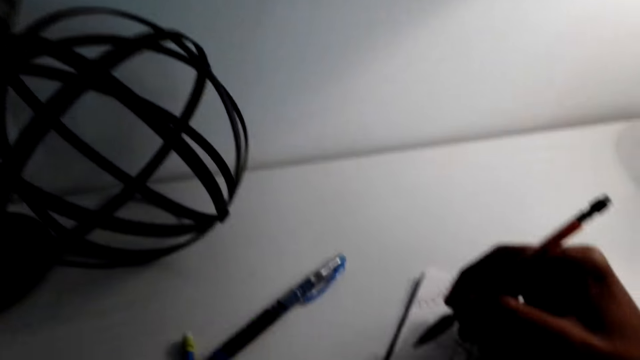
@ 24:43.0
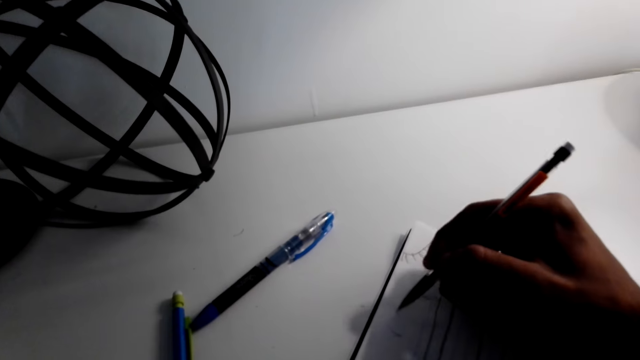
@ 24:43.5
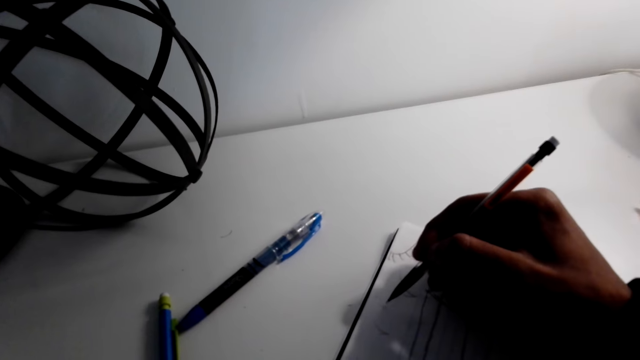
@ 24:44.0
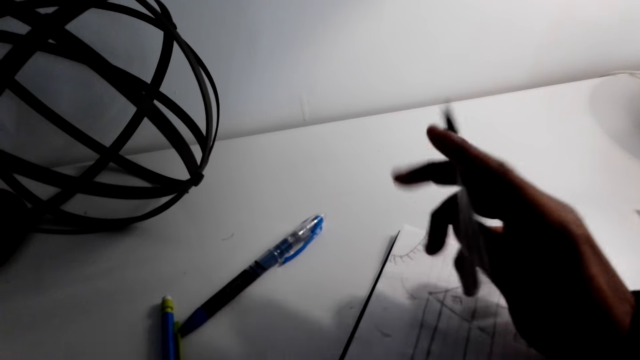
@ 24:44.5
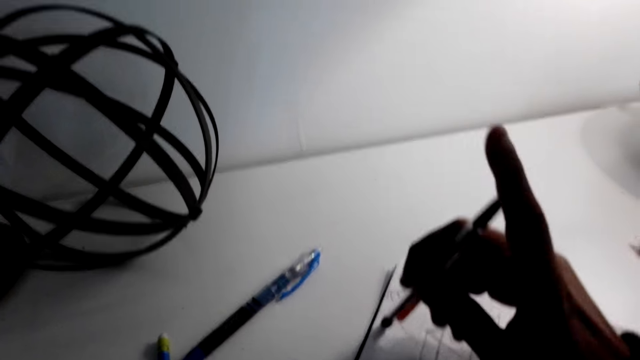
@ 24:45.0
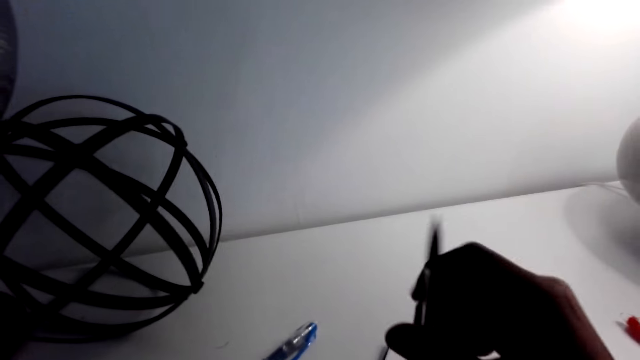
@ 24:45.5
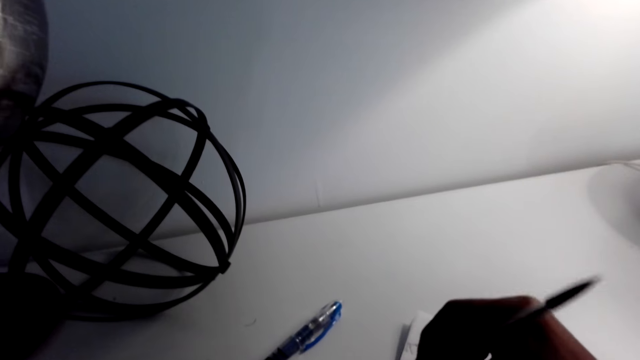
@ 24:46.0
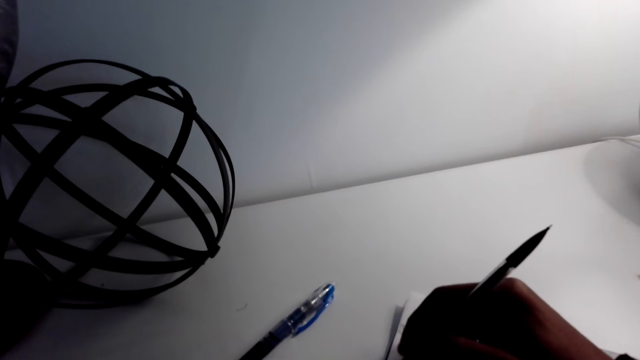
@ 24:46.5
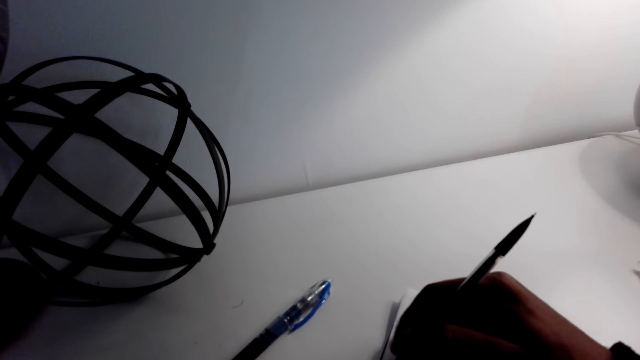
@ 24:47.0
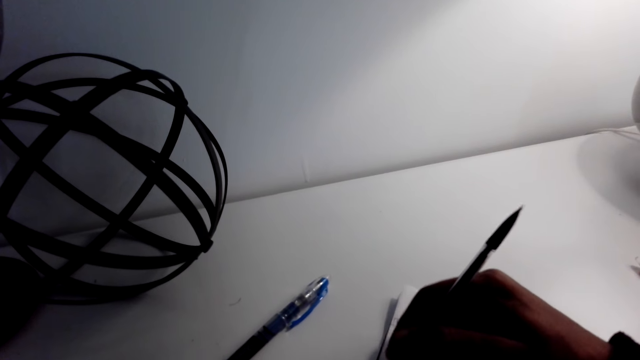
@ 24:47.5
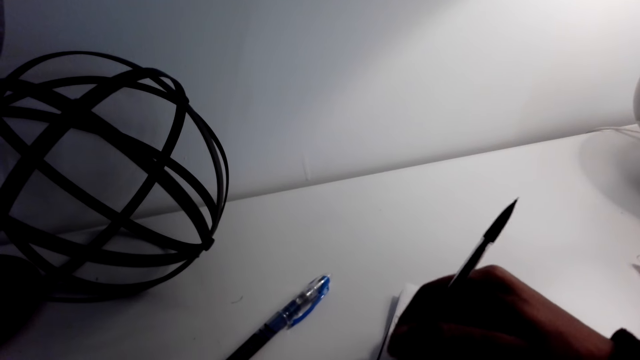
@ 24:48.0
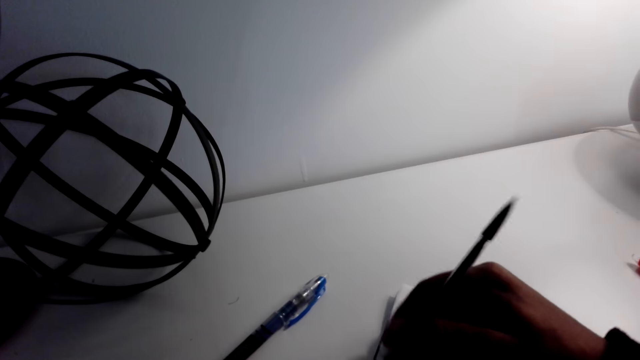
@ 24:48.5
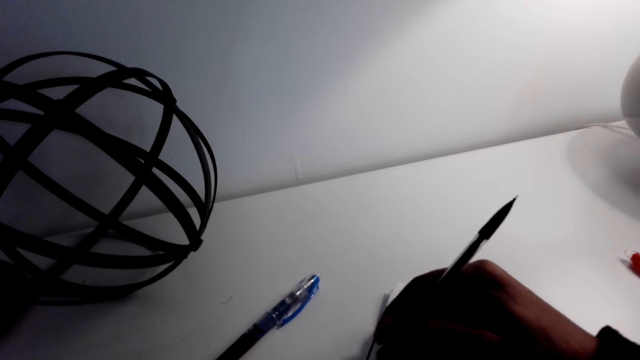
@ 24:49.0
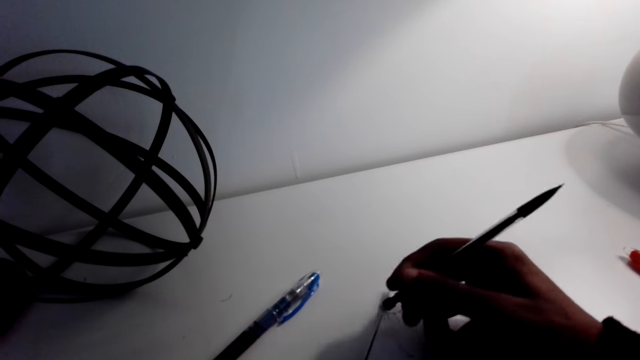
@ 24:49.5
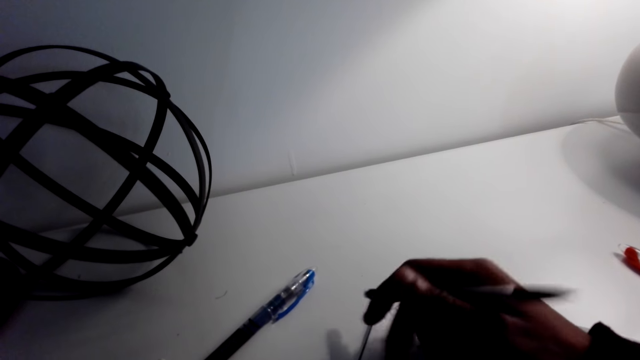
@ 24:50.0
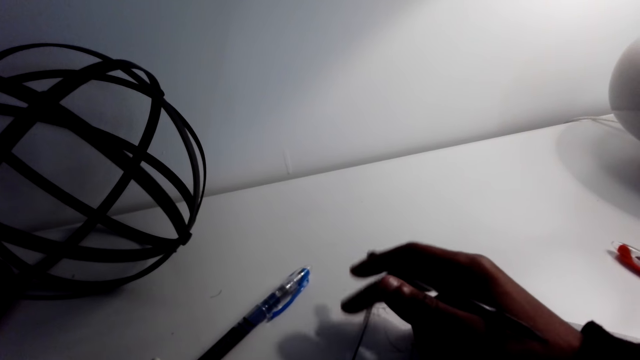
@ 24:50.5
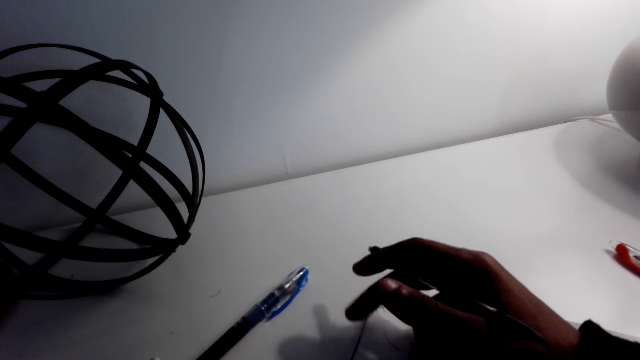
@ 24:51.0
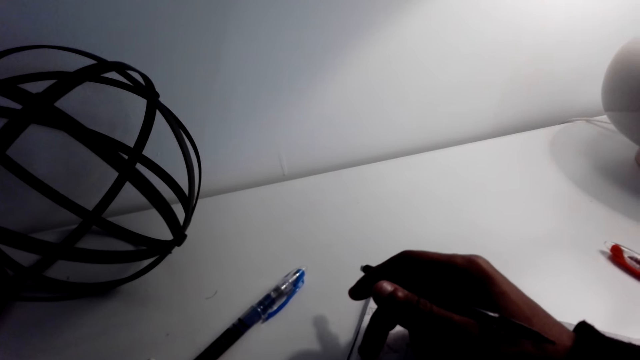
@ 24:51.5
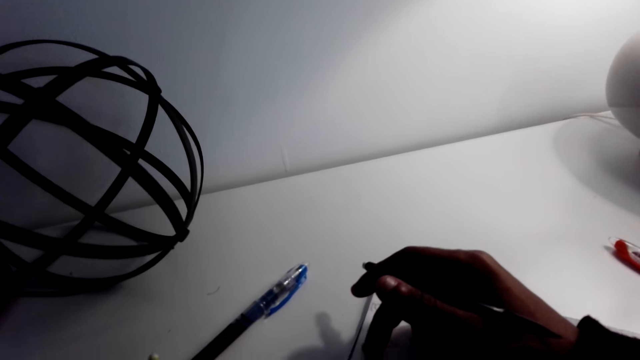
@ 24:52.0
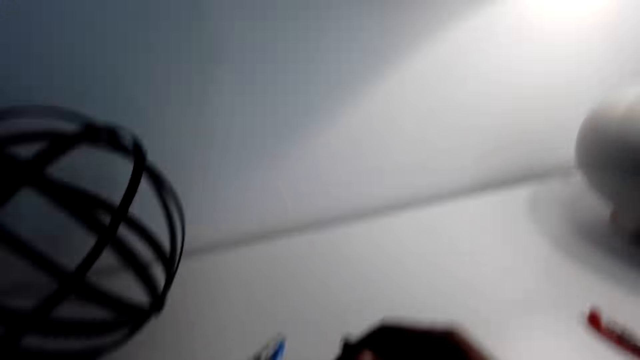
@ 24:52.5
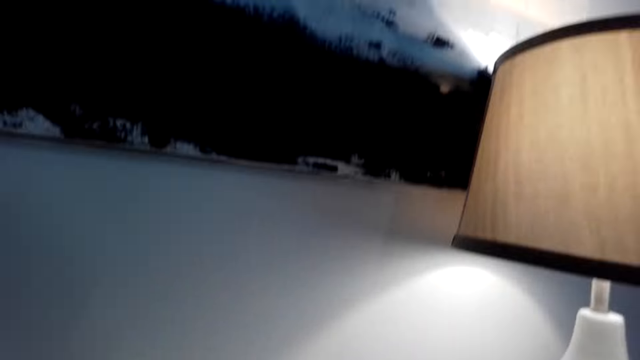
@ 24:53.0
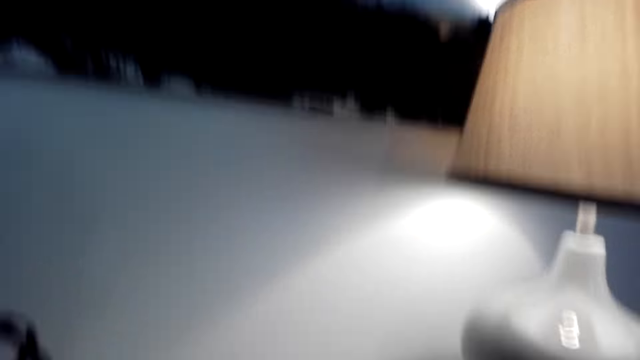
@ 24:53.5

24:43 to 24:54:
The camera wearer draws on the book with a pen. They write on the booklet. They erase the writing on the booklet. They talk on the phone with a person. They wipe the booklet.

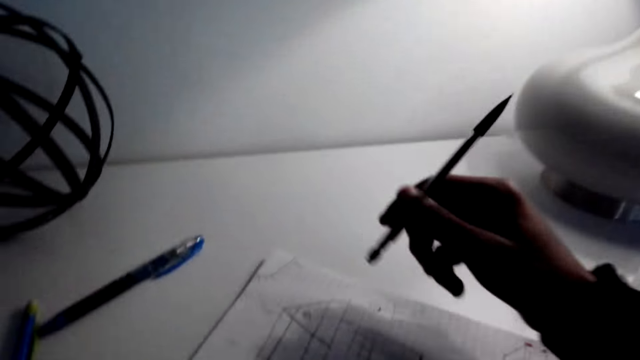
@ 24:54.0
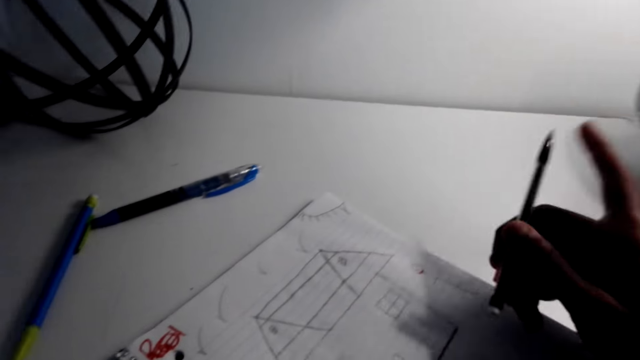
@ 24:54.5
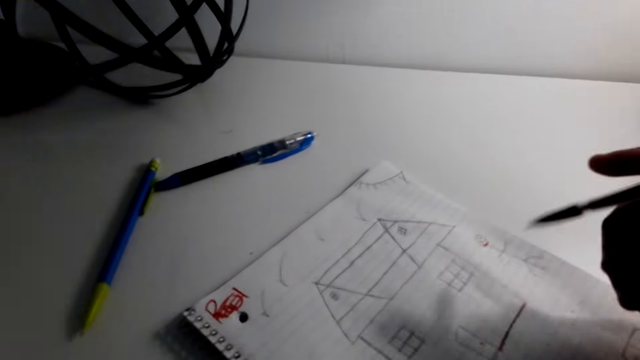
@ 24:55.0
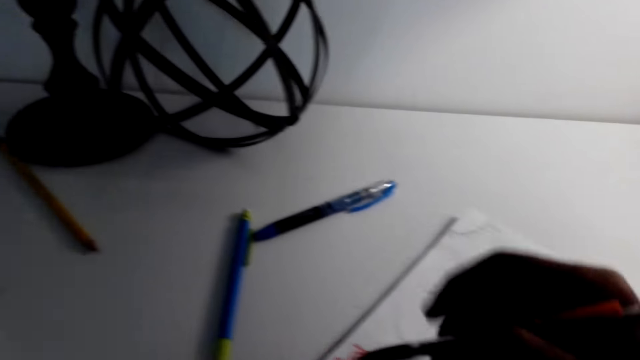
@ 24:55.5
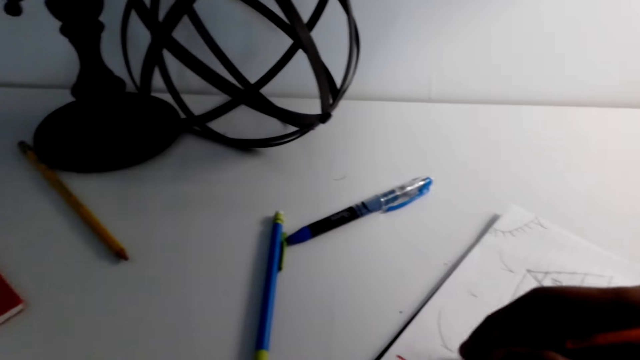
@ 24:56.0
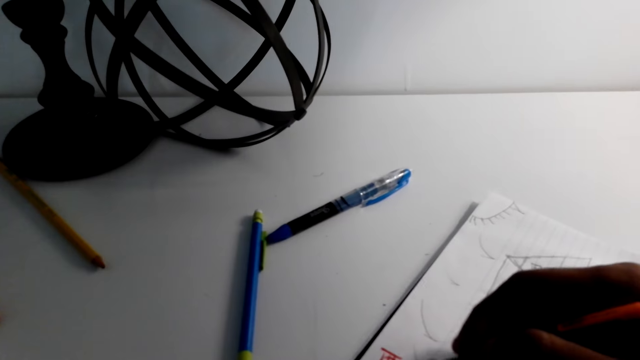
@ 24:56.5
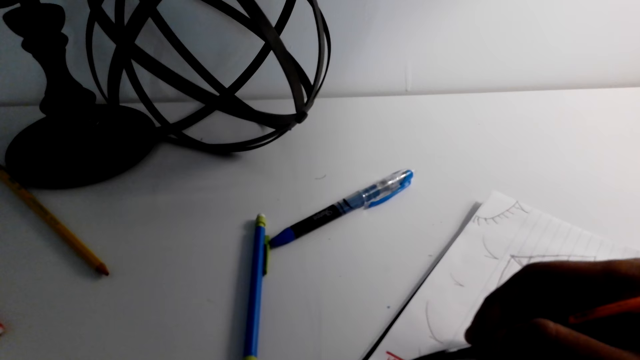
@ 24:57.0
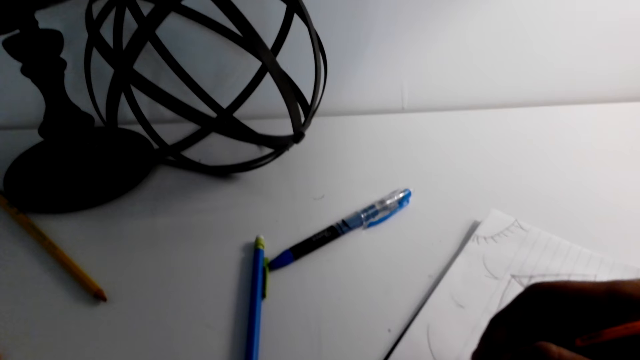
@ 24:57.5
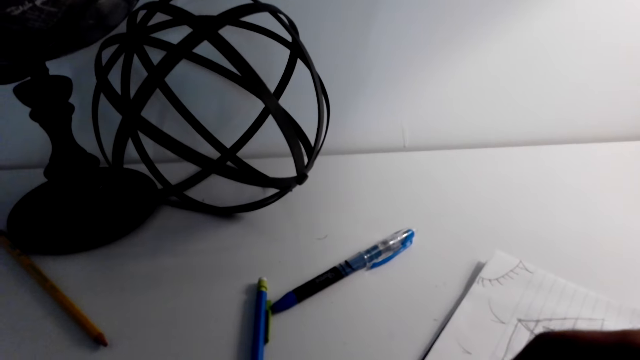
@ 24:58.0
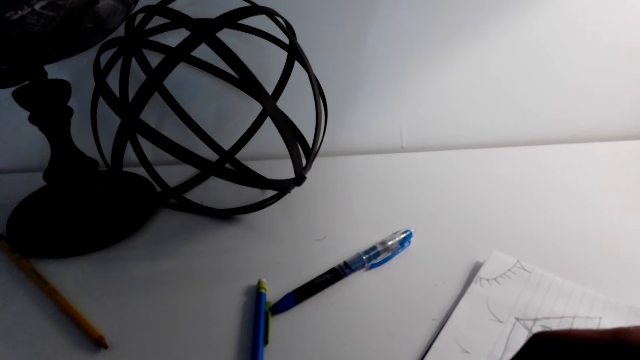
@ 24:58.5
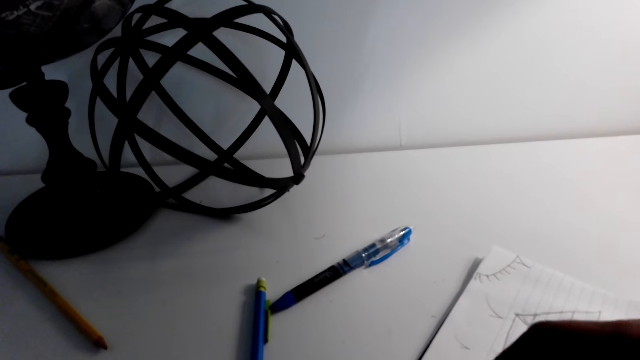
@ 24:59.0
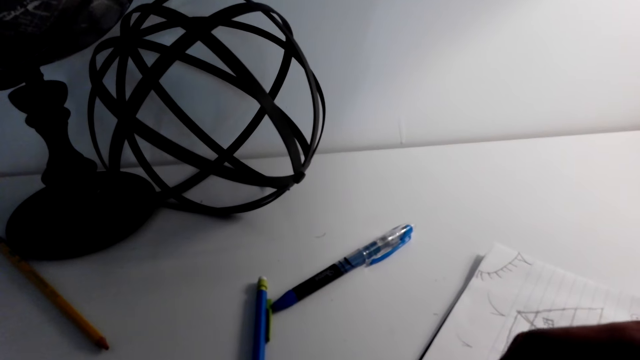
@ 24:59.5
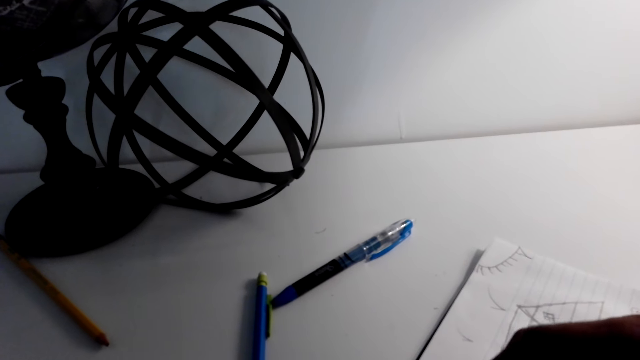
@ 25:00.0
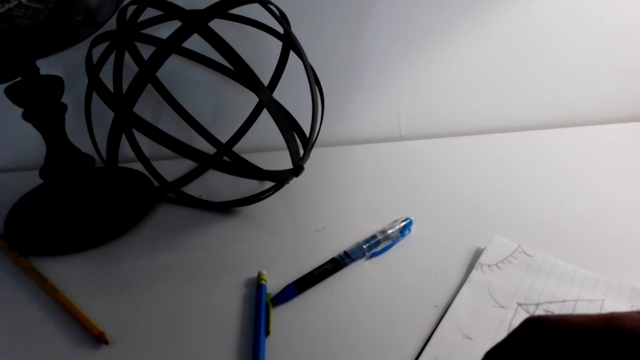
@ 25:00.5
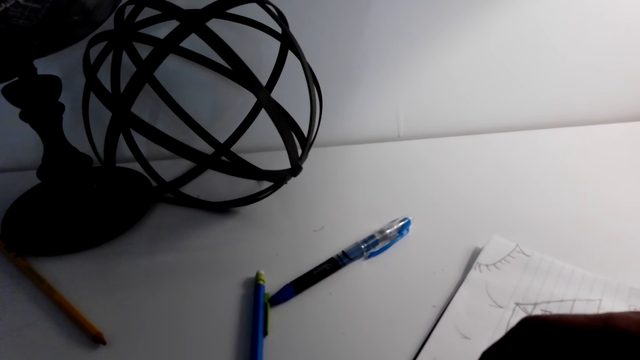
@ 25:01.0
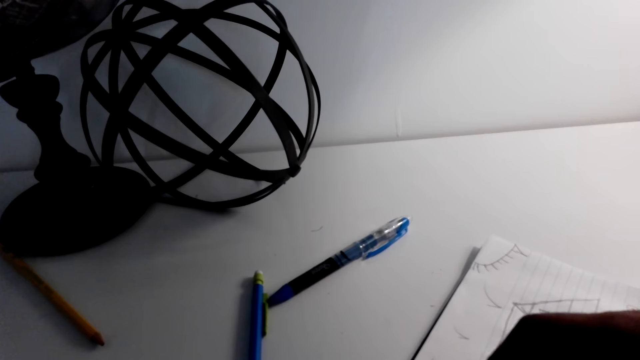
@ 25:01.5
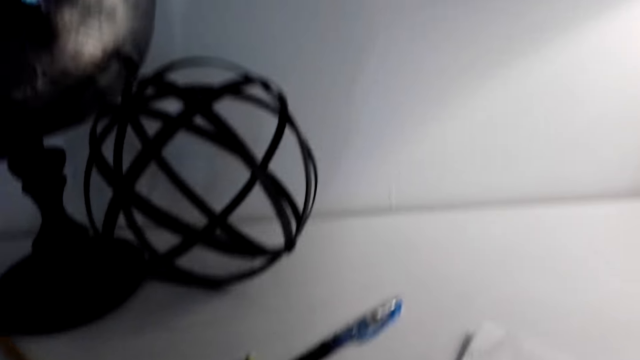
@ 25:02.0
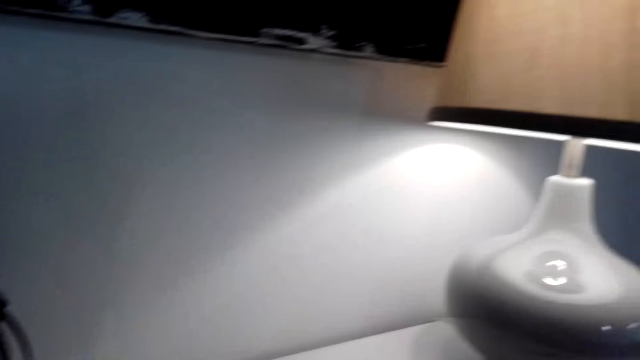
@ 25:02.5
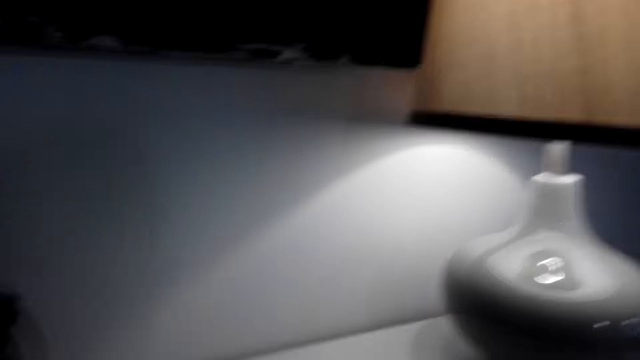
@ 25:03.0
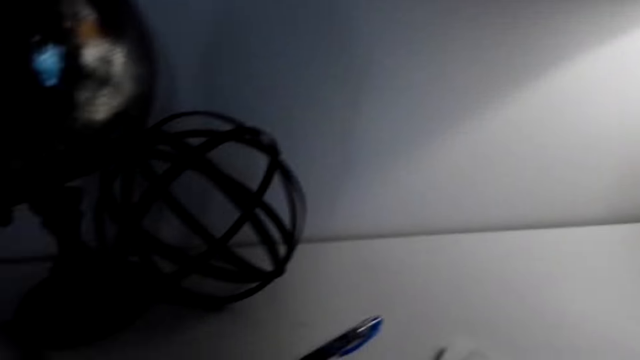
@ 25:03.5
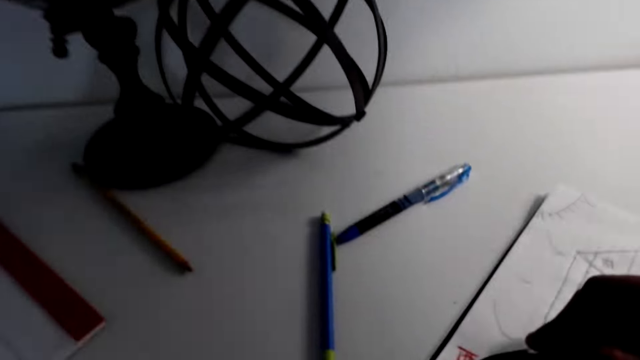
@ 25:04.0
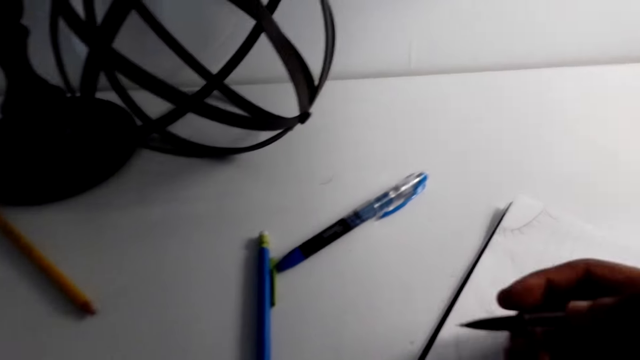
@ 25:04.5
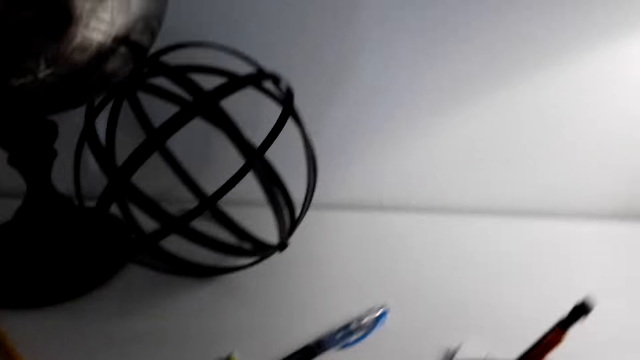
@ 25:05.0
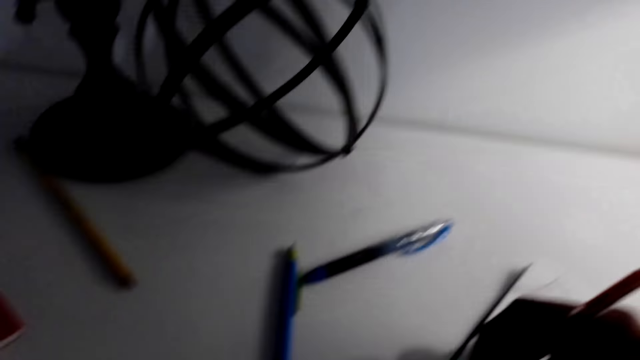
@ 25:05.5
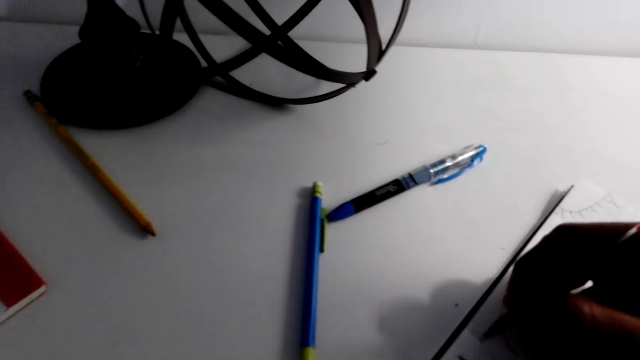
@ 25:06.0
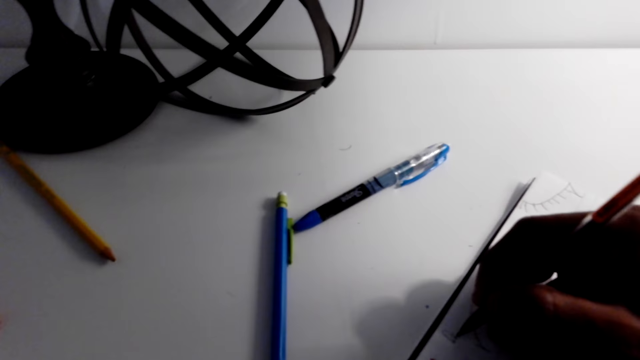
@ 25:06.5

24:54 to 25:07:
The camera wearer looks around the room. They draw on the book with a pen. They write on the booklet.
